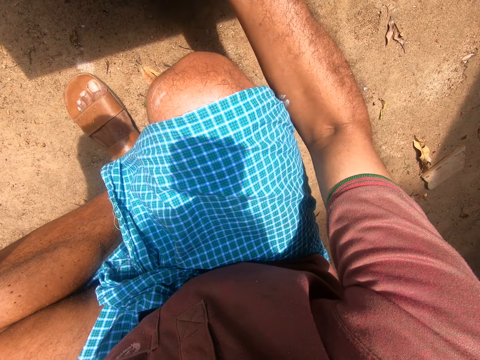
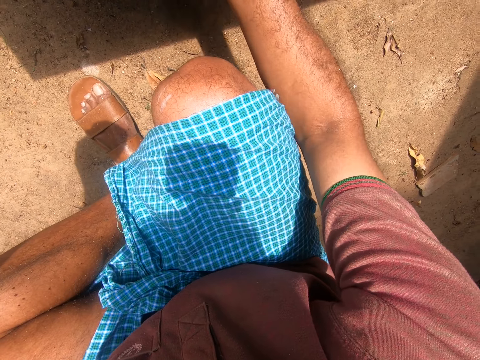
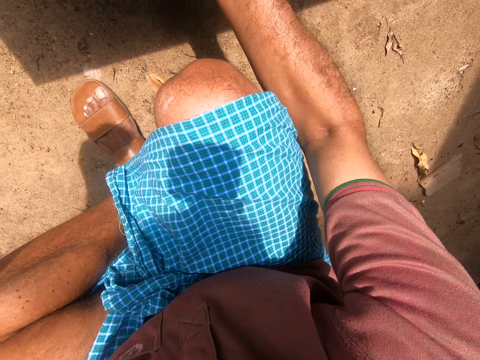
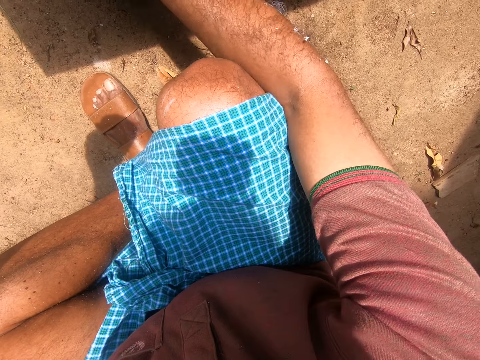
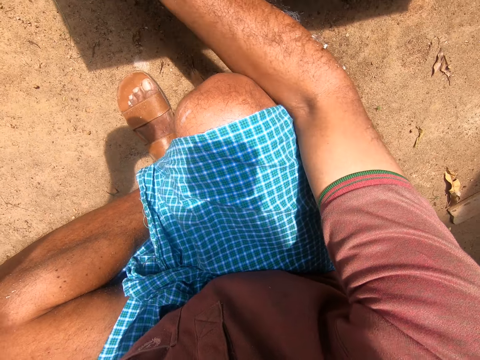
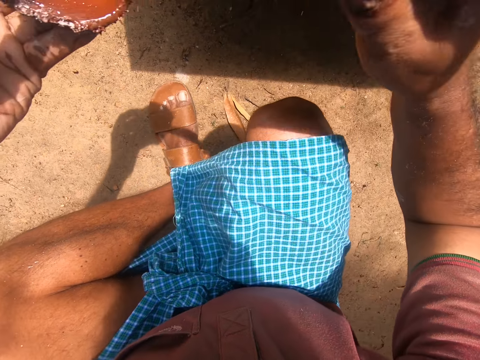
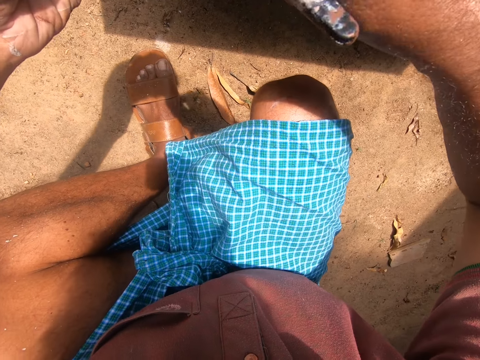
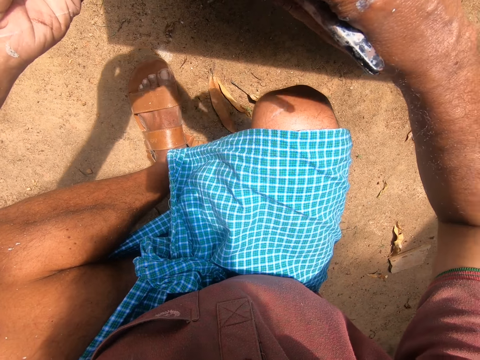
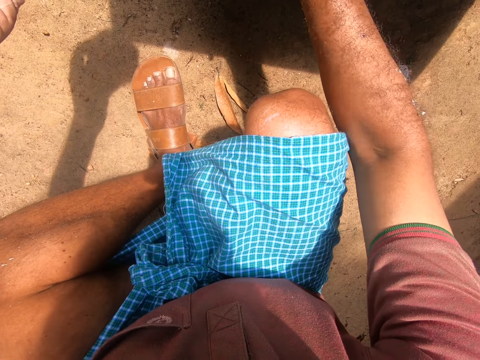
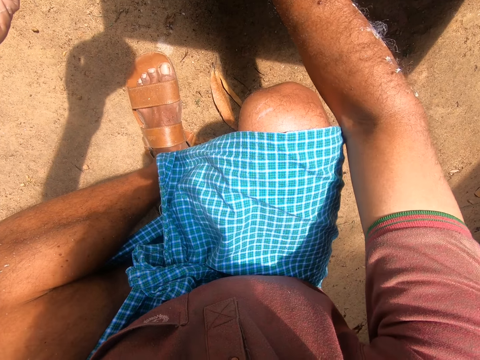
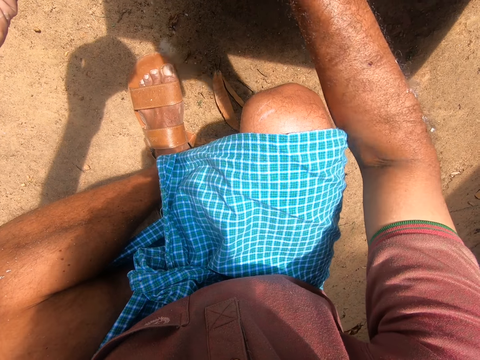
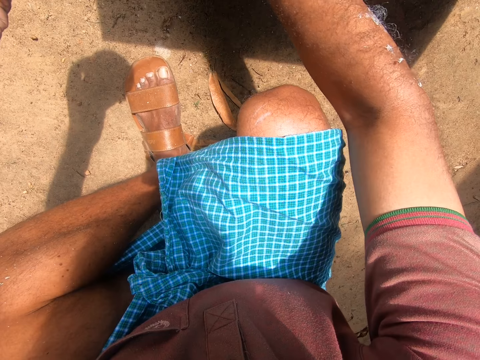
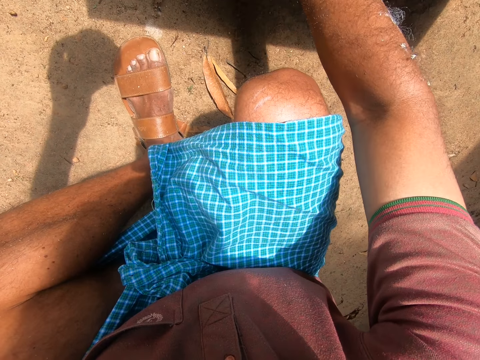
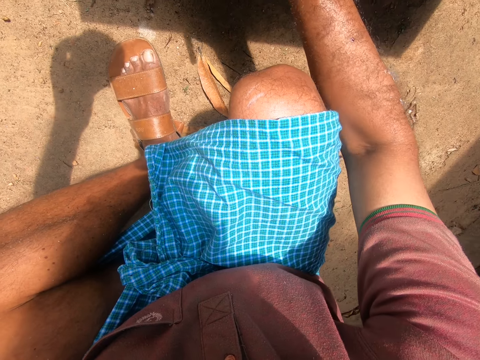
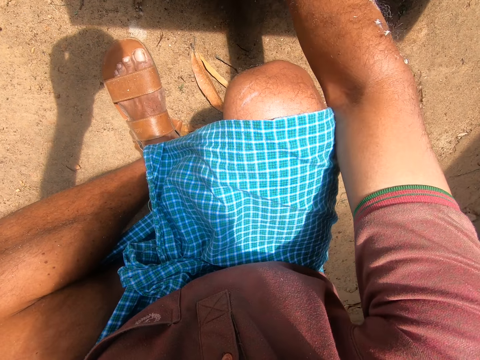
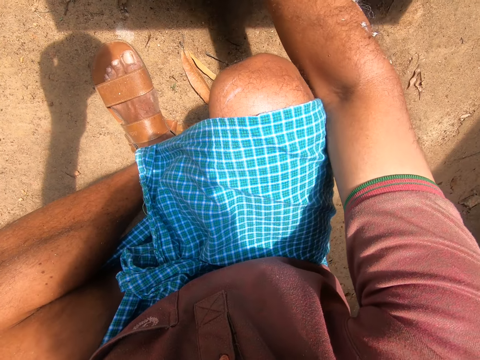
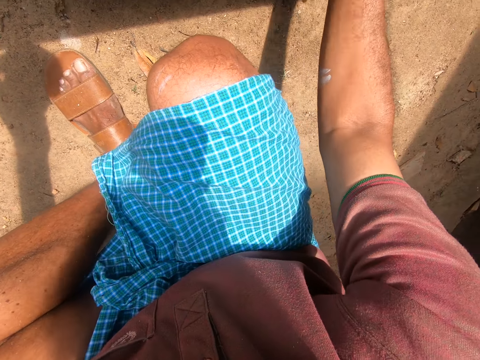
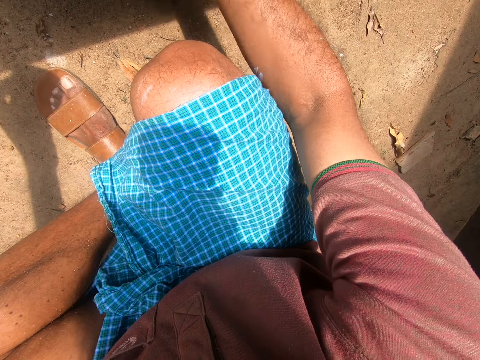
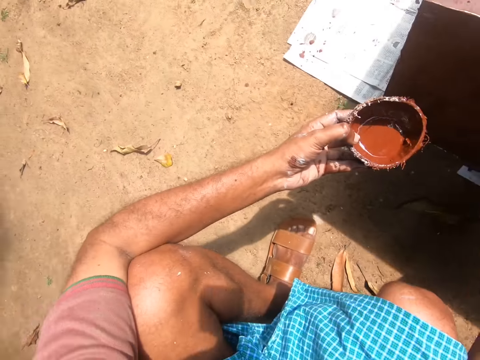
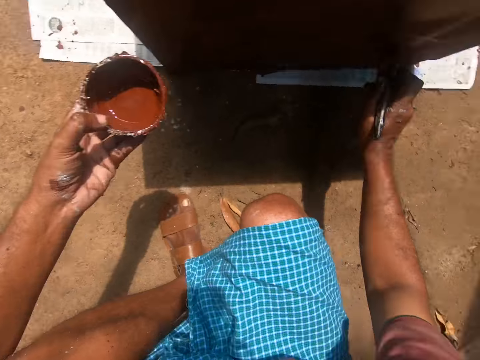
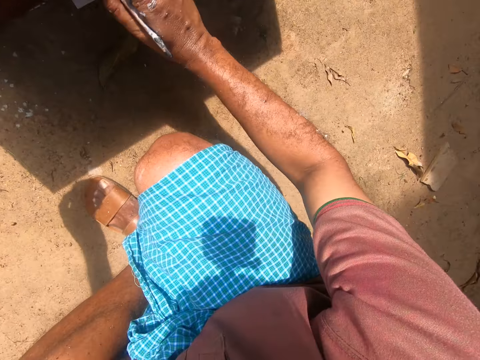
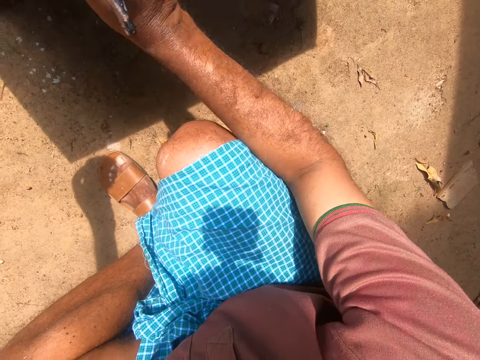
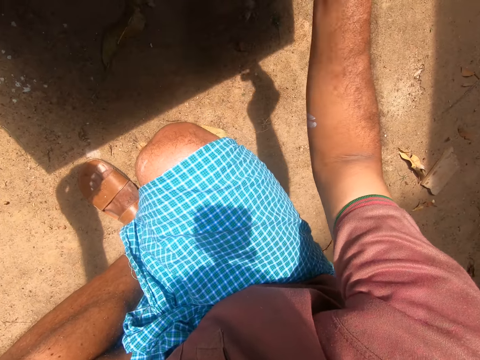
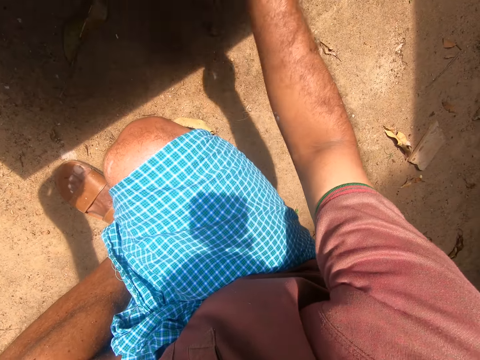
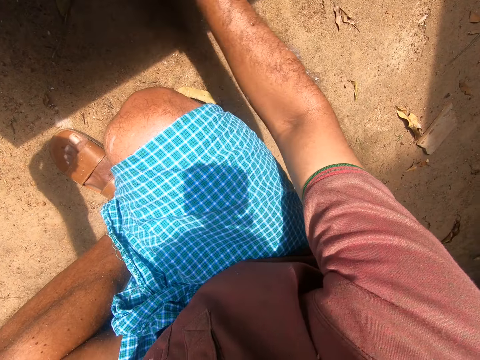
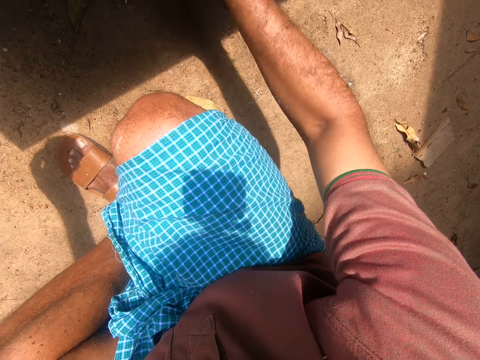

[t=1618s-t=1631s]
The camera wearer gets some paint with the paintbrush on his right hand from the paint container in his left hand. He paints the cabinet with the paintbrush in his right hand. He looks around. He paints the cabinet with the paintbrush.

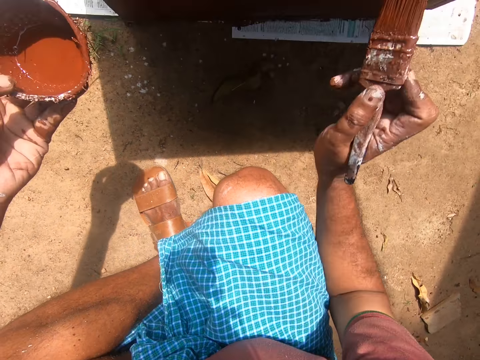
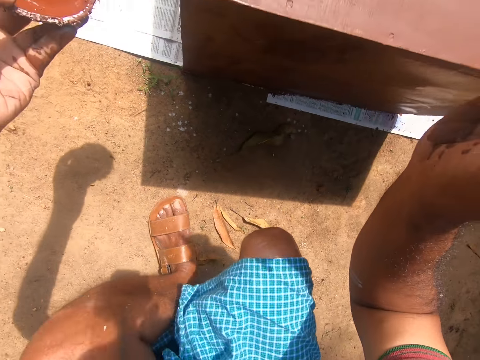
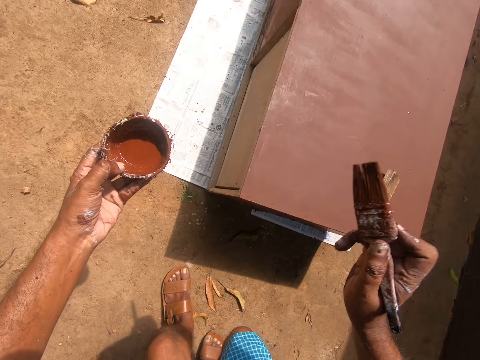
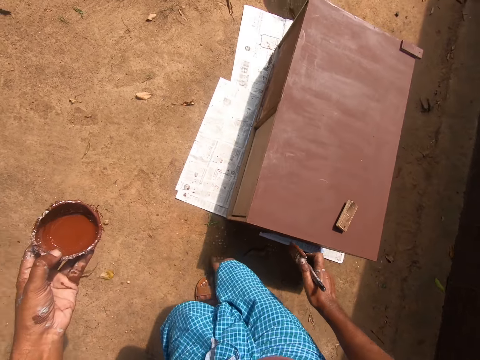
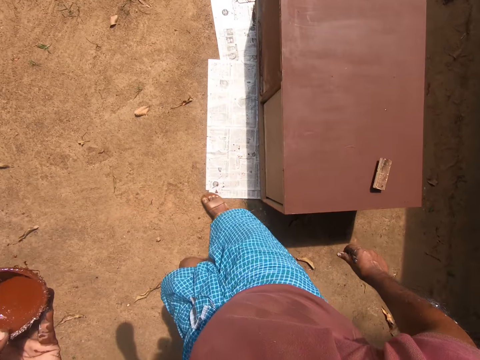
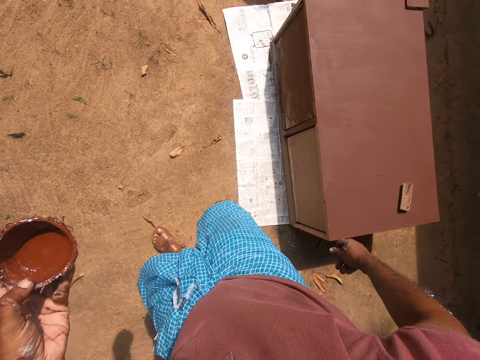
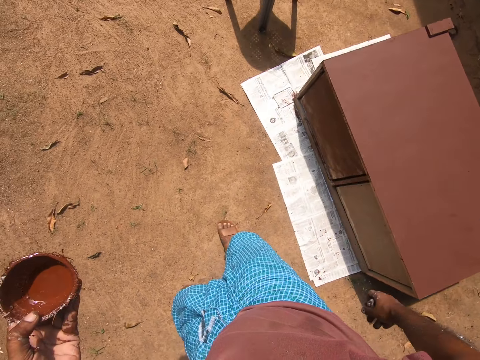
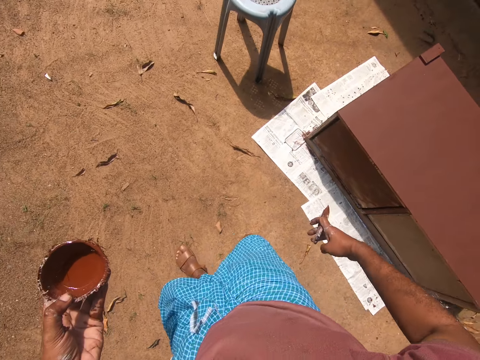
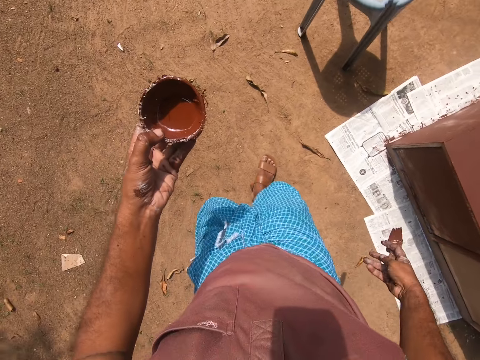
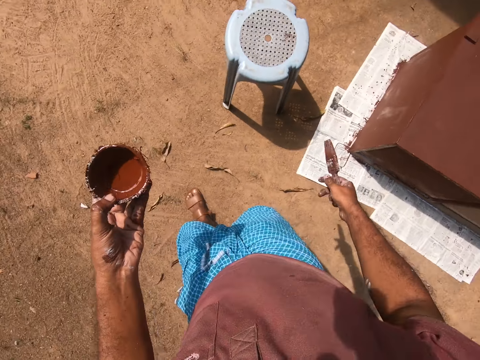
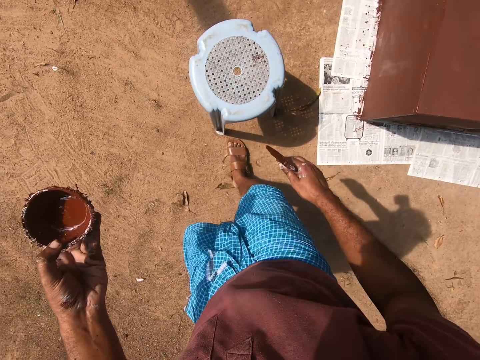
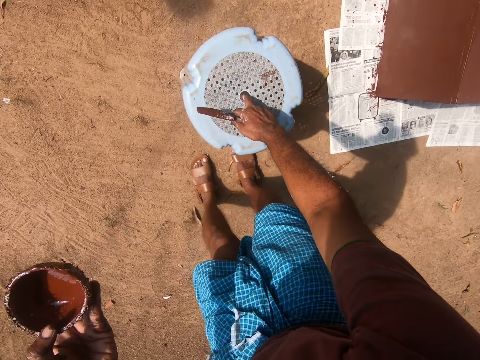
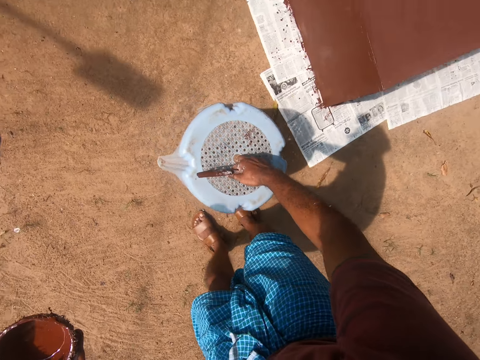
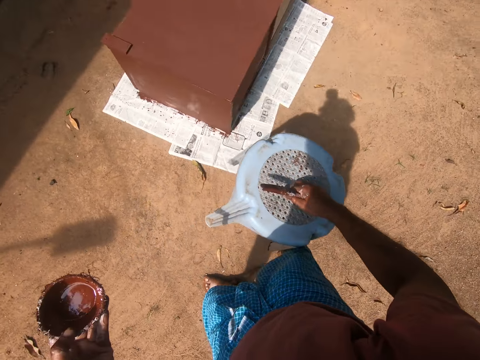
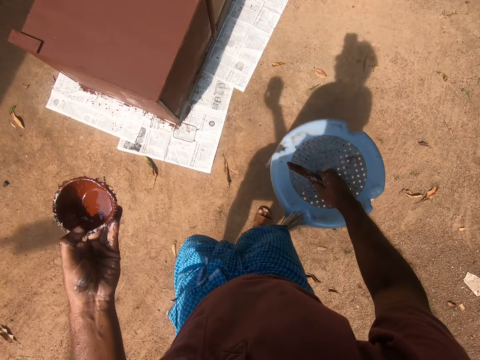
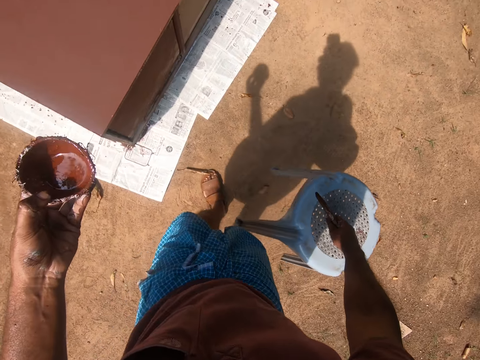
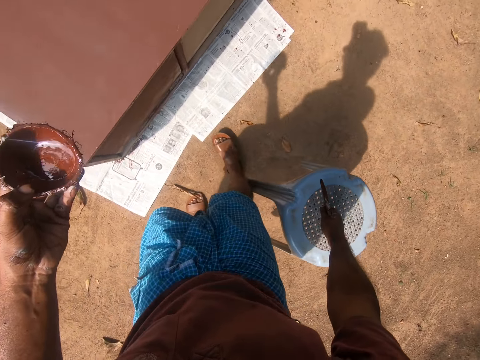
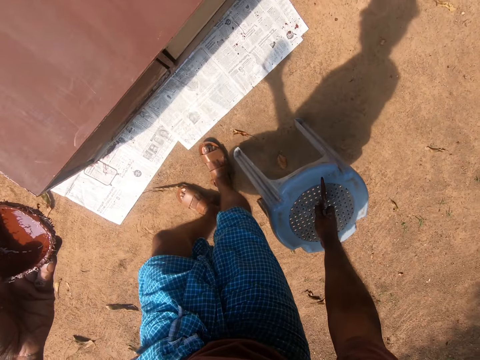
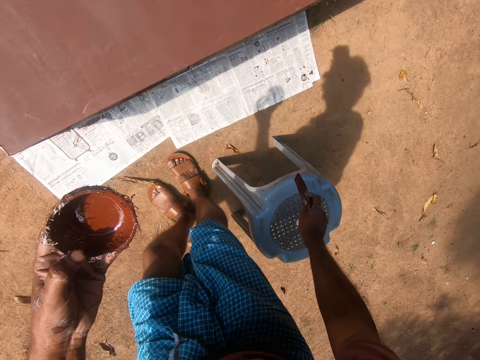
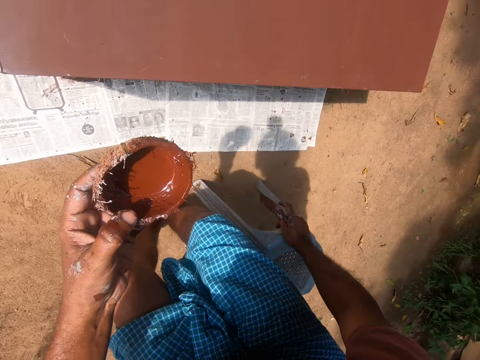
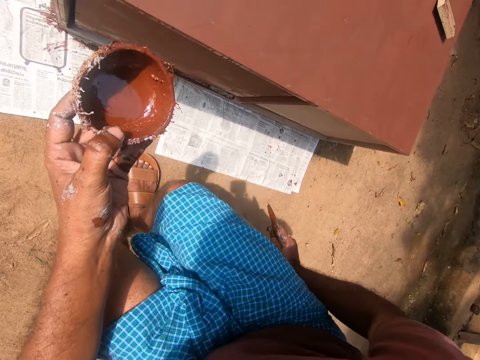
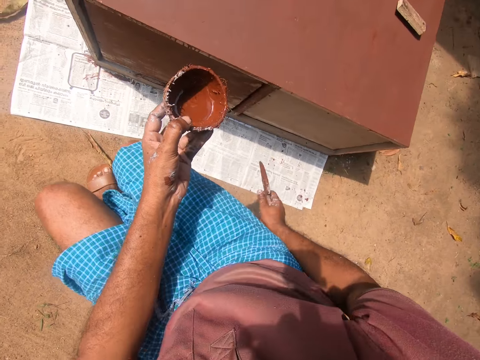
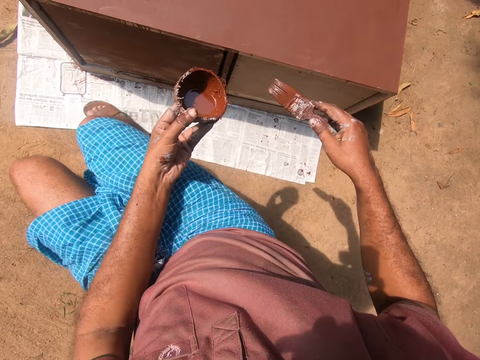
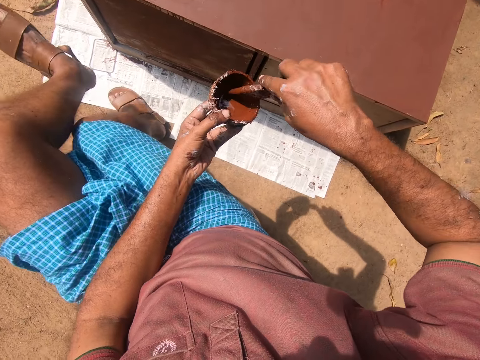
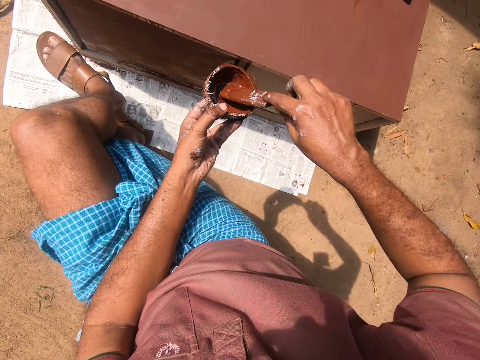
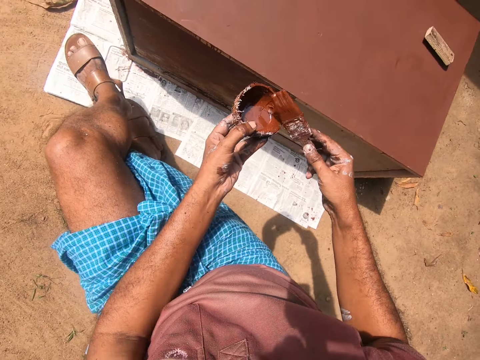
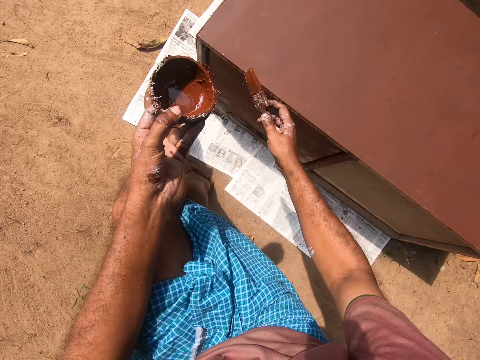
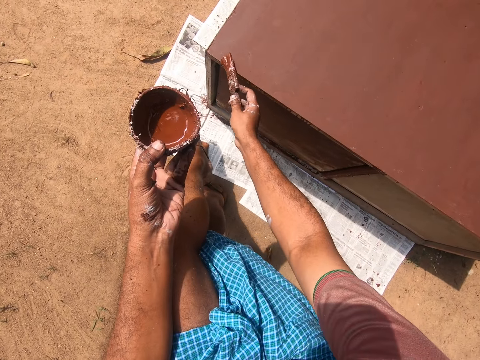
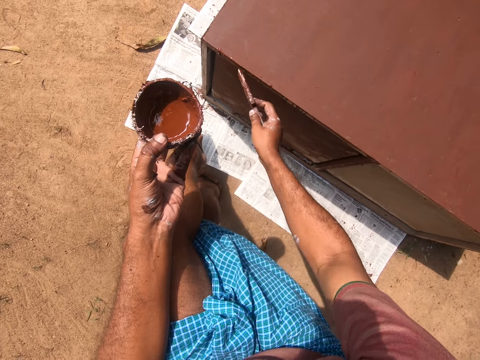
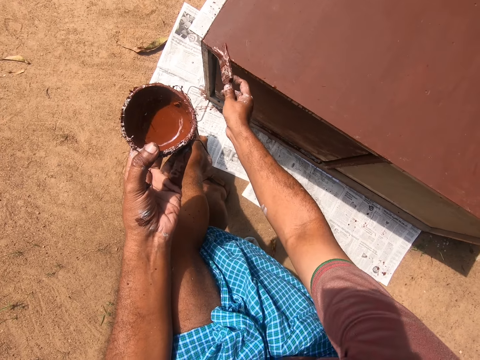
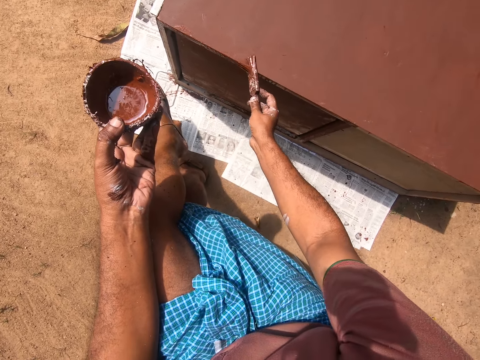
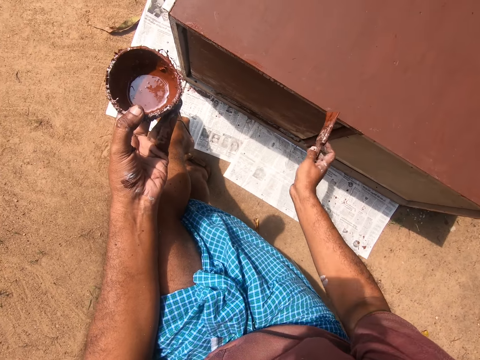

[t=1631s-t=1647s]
The camera wearer stands up. He raises his right hand. He walks to the other side of the cabinet. He repositions a stool with his right hand. He picks up the stool. He walks around the compound. He puts the stool on the ground. He sits on the stool. He gets some paint with the paintbrush on his right hand from the paint container in his left hand. He paints the cabinet with the paintbrush in his right hand.
